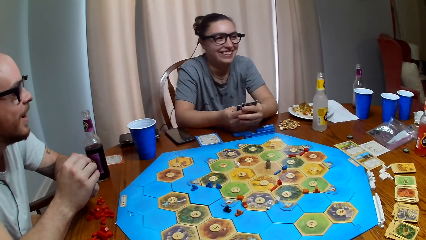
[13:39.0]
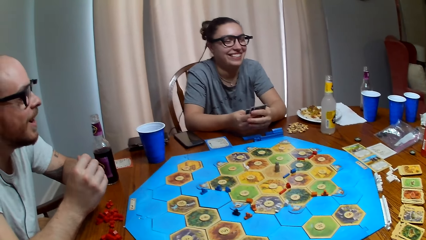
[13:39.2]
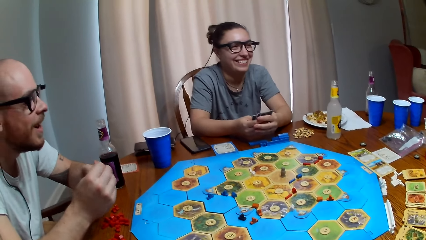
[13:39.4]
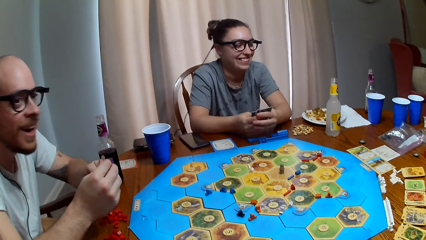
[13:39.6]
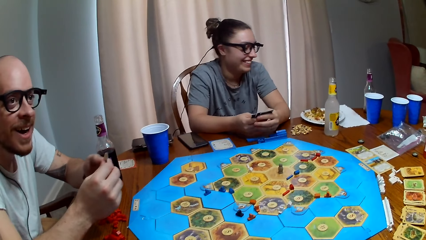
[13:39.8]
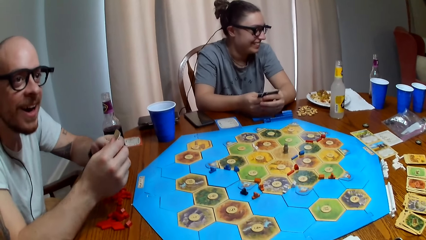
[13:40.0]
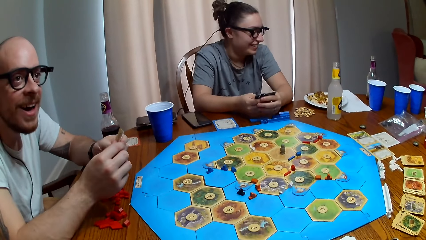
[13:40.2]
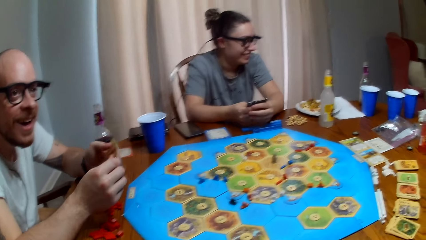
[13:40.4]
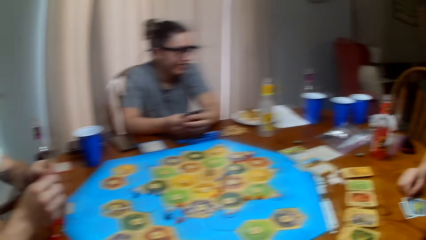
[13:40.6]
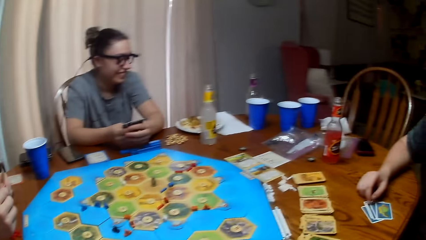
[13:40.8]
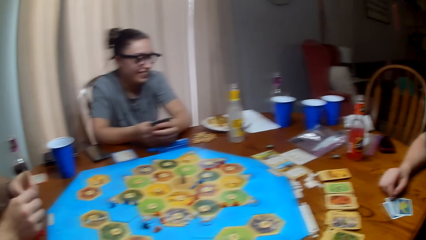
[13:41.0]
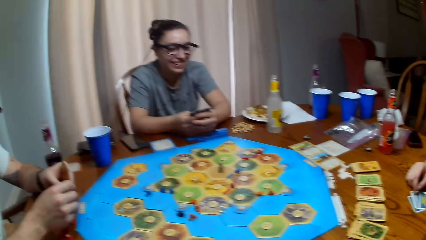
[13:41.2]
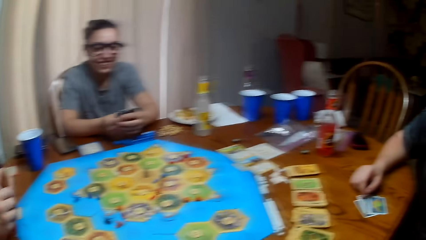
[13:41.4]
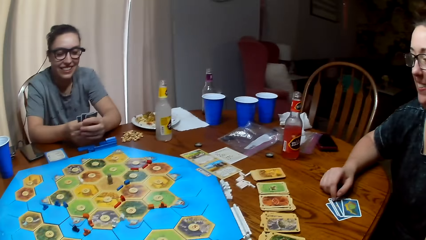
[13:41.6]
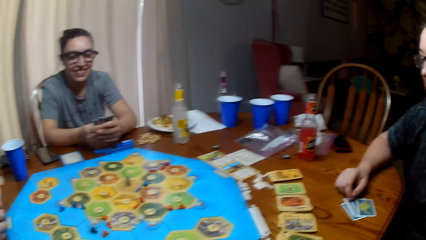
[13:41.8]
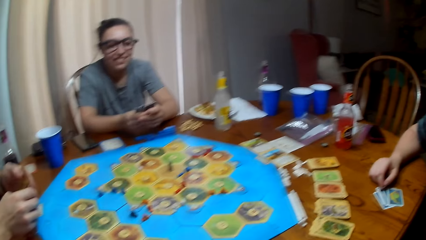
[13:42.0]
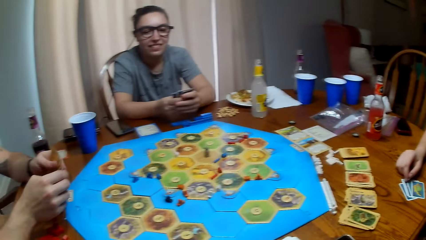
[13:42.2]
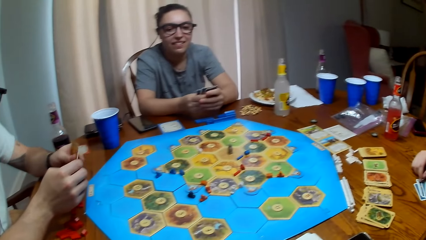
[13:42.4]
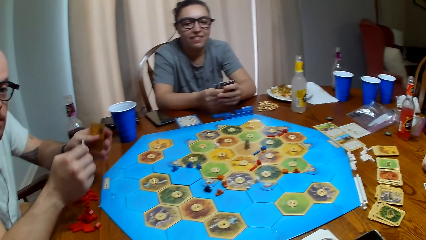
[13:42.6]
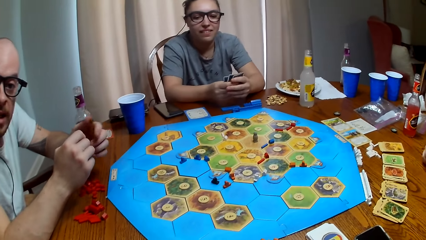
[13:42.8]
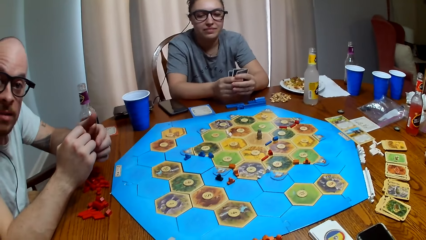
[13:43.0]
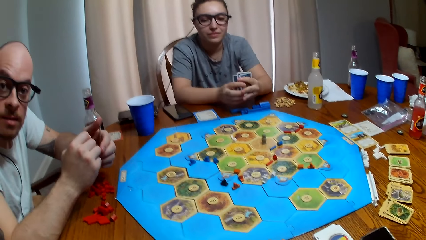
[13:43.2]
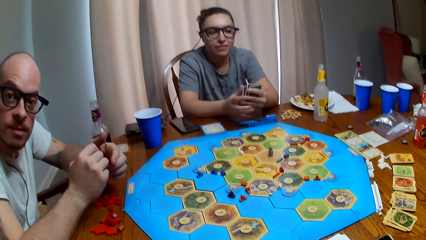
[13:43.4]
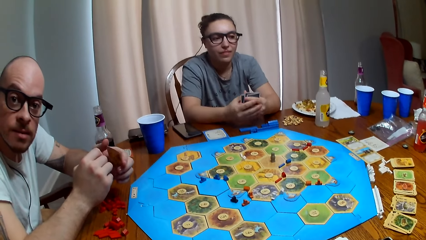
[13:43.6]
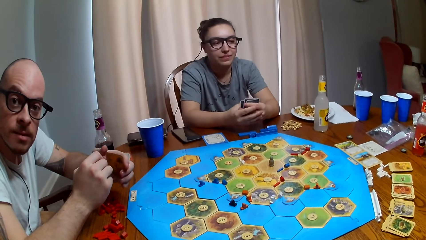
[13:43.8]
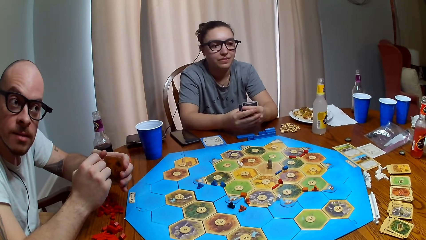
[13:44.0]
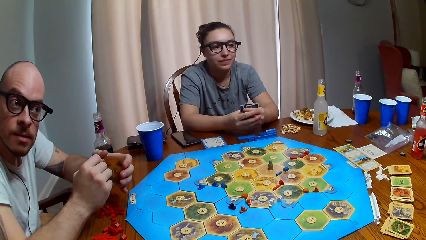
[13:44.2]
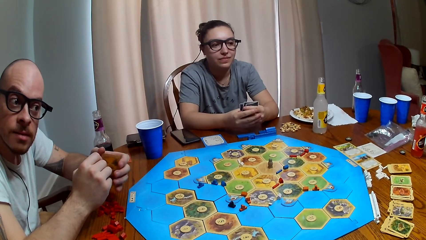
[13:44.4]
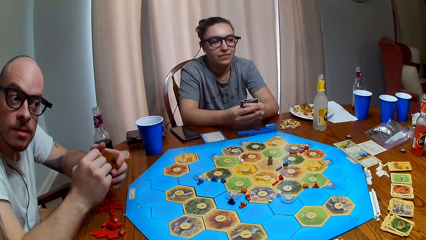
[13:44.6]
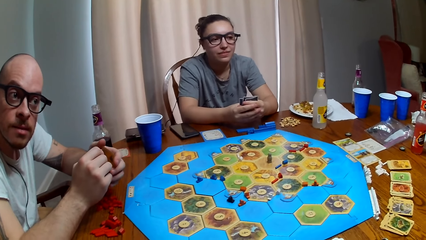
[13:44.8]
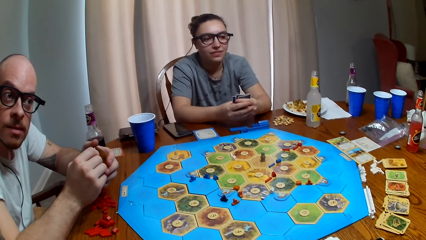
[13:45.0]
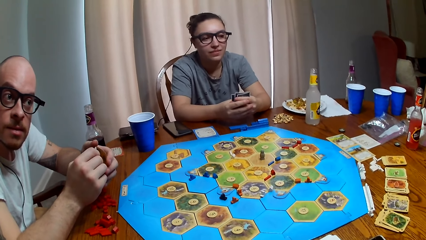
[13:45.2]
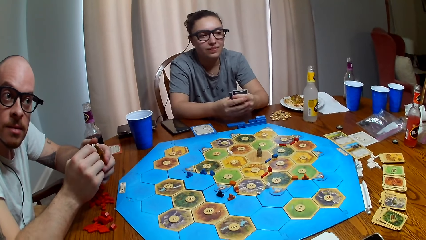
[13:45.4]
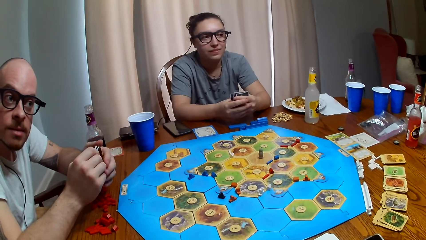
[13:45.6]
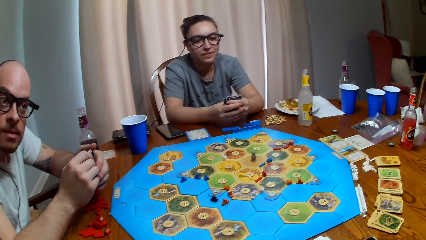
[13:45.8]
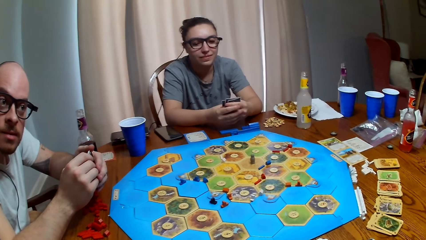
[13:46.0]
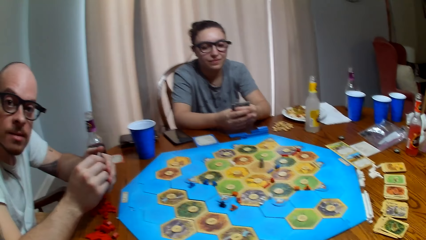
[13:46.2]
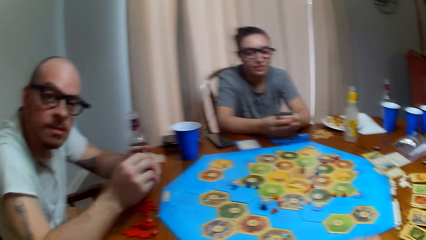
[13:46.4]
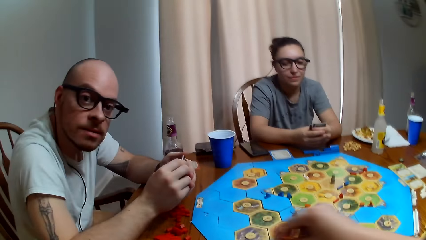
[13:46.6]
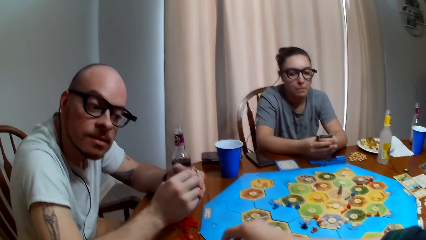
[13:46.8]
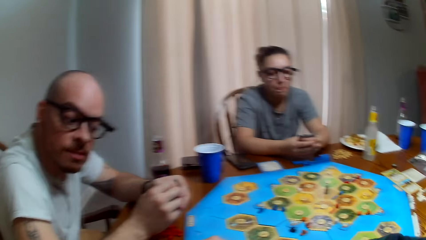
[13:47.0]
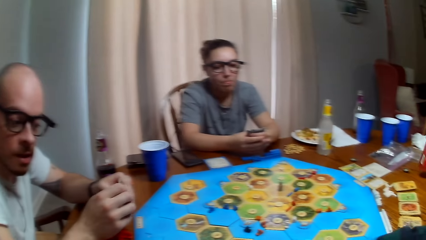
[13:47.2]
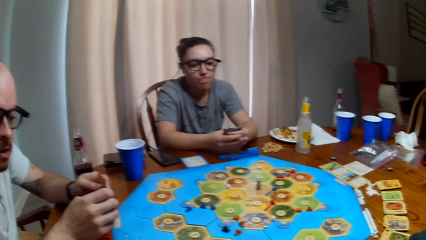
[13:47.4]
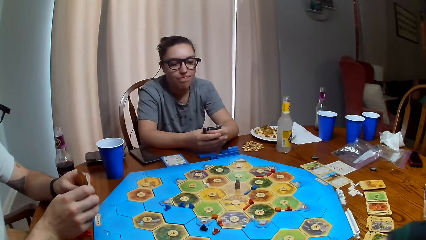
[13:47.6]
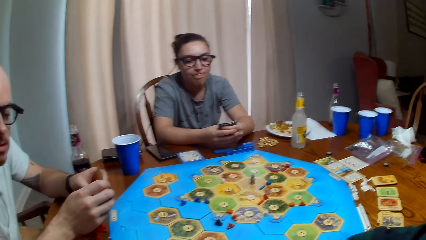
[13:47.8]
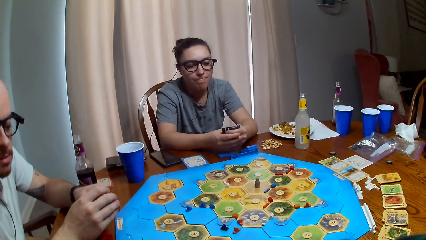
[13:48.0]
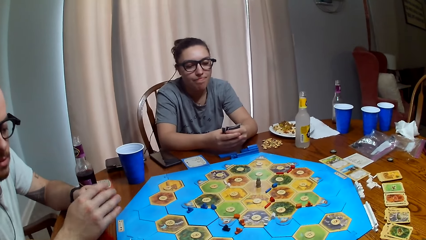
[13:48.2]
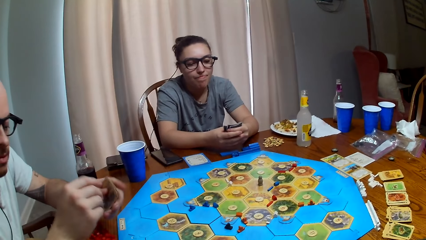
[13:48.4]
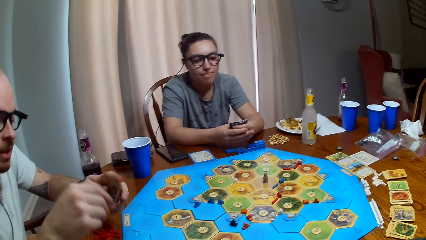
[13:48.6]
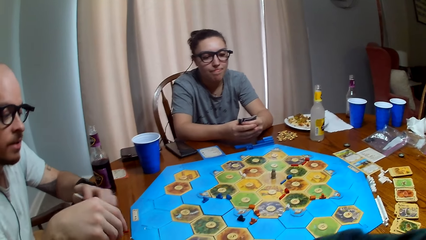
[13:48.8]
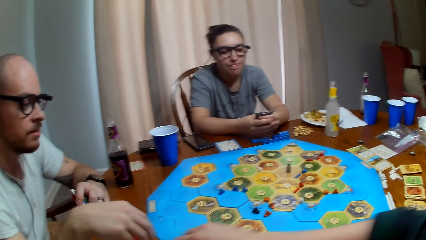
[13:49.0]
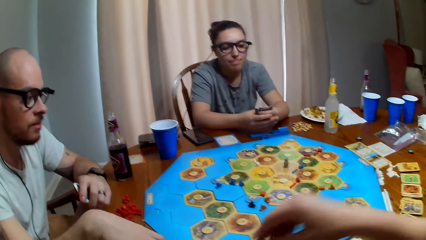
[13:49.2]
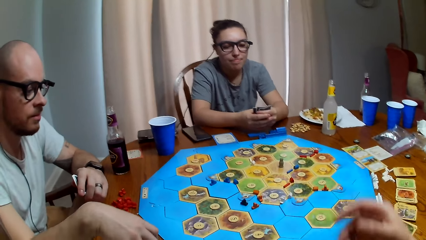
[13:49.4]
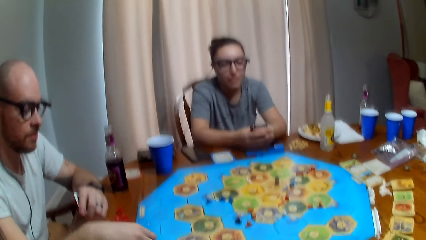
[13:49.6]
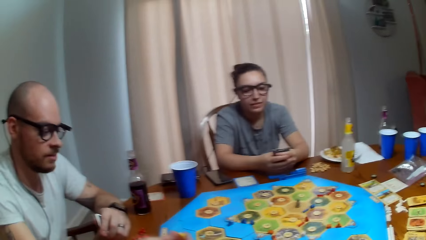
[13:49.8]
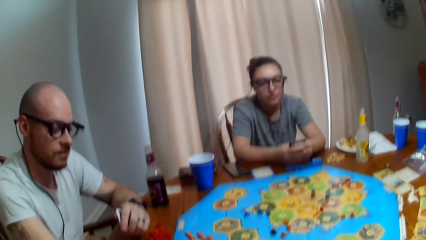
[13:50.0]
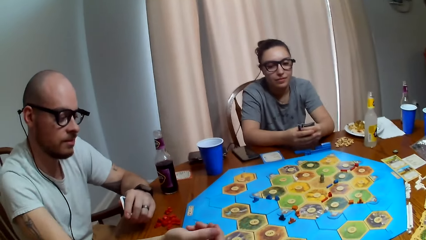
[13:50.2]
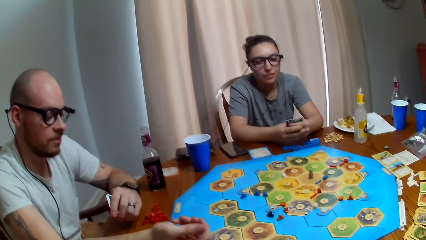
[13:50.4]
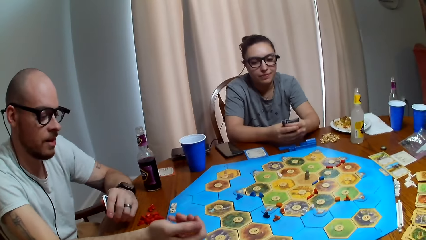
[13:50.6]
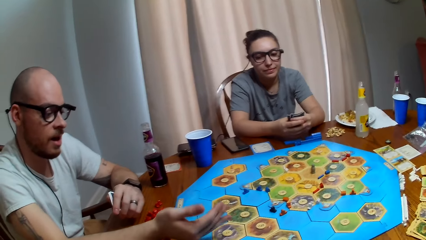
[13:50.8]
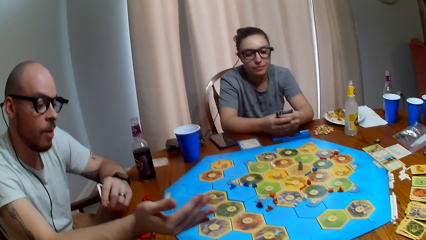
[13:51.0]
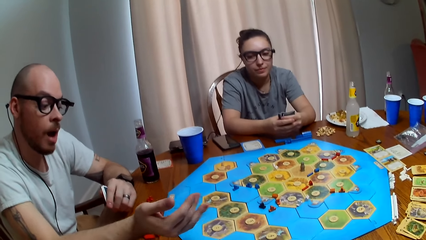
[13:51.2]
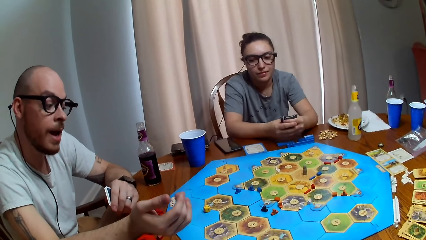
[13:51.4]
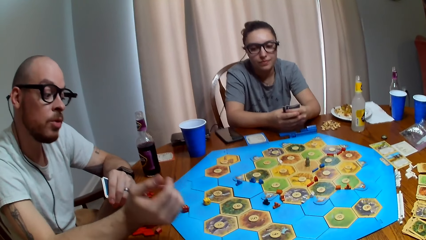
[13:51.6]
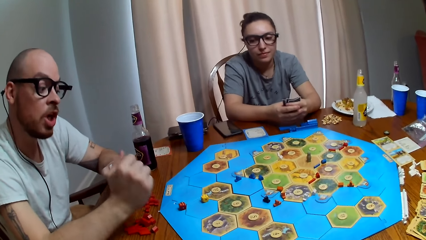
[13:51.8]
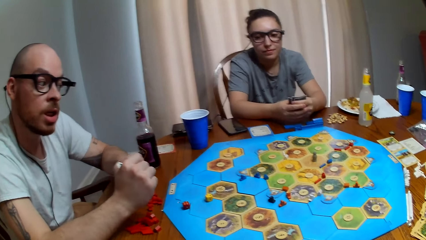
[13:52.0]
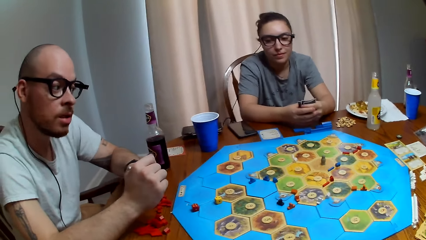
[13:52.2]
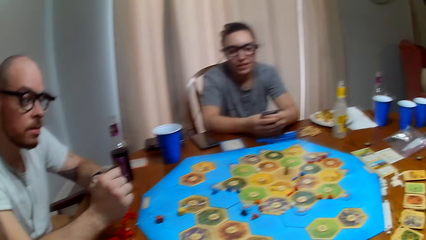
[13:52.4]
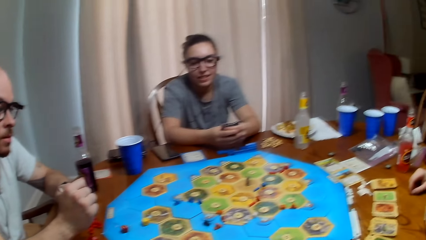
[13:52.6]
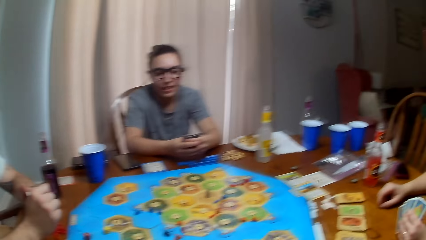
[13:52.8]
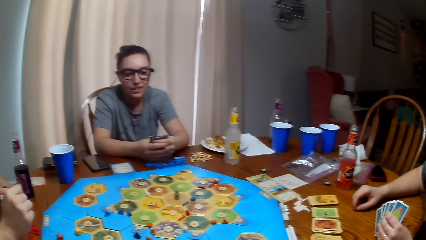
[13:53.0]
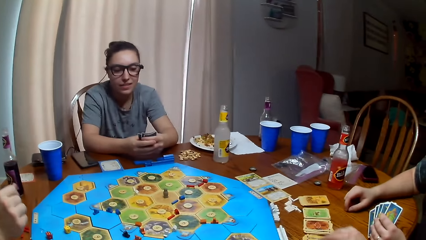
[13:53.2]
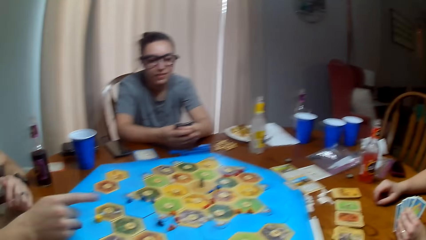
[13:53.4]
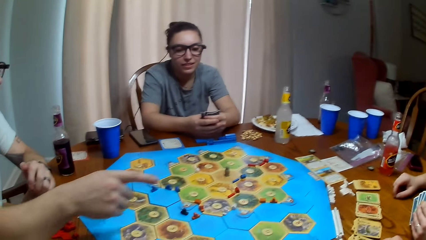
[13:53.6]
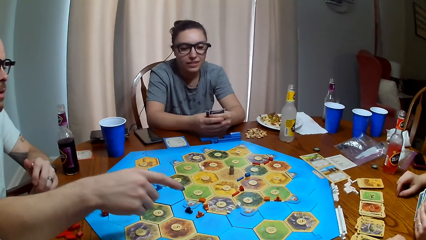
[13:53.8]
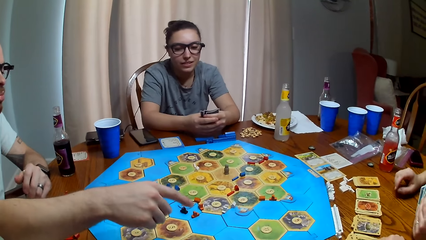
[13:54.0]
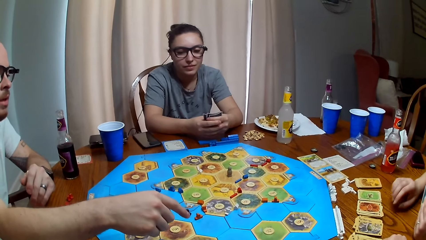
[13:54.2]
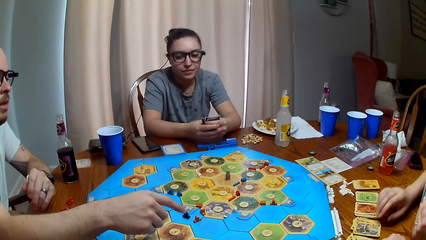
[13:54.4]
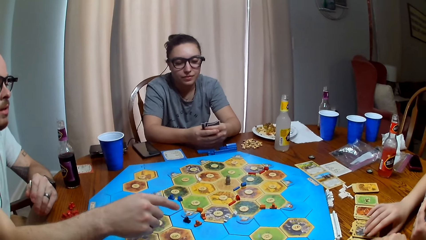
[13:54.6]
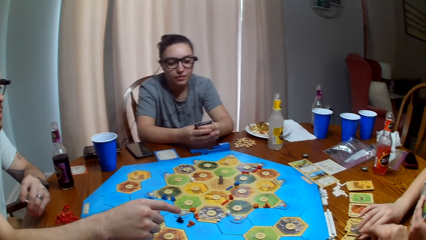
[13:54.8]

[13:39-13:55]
The camera wearer talks. A person talks. Another person shakes dice and drops the dice on the table. The camera wearer talks. A third person talks.
